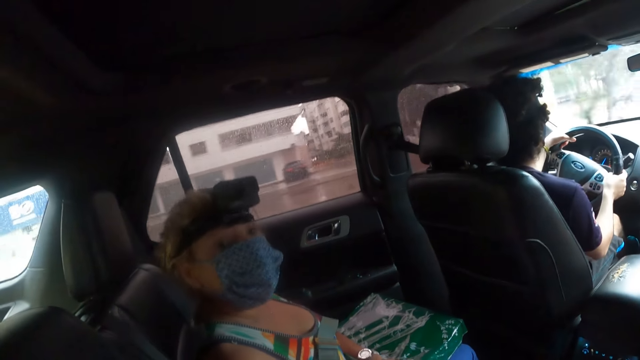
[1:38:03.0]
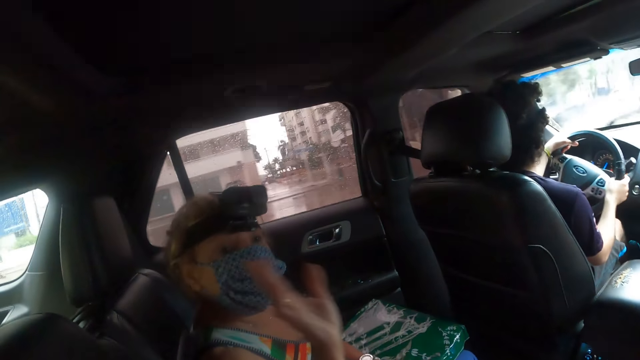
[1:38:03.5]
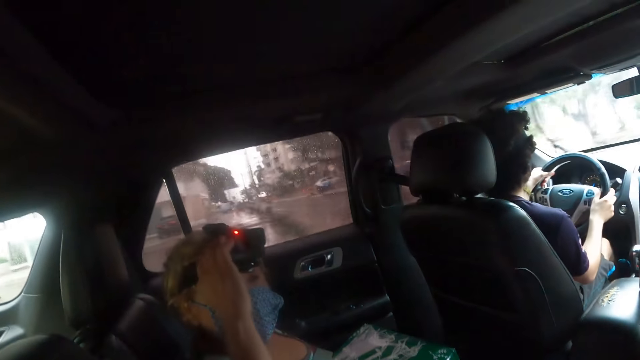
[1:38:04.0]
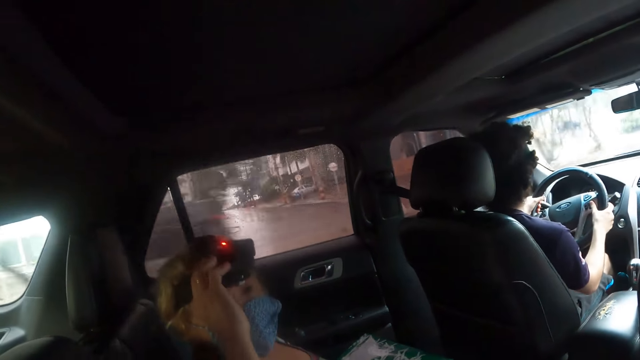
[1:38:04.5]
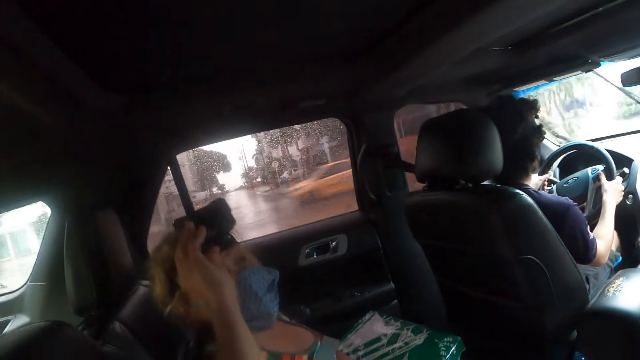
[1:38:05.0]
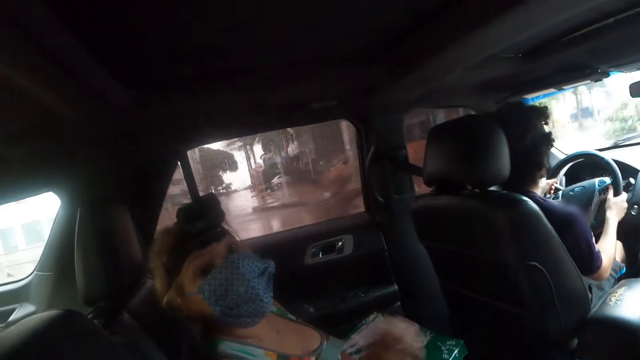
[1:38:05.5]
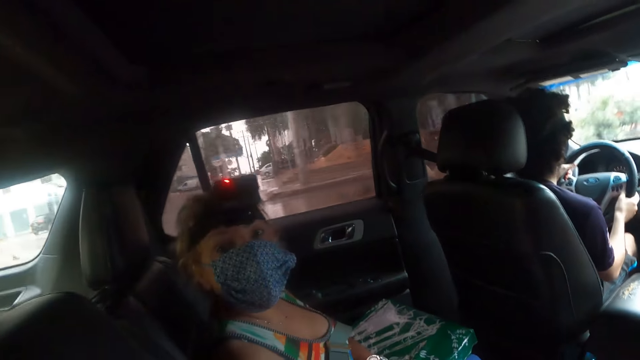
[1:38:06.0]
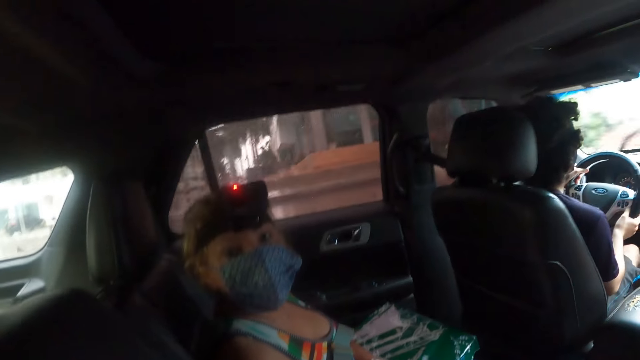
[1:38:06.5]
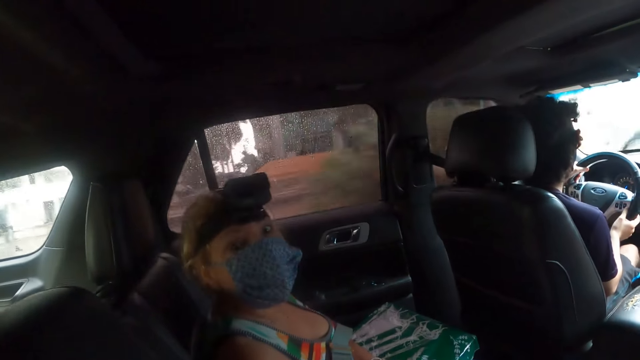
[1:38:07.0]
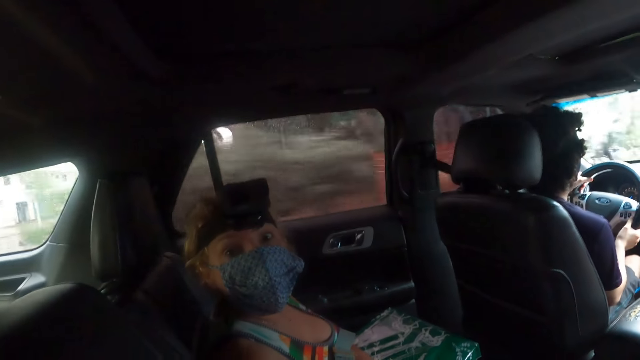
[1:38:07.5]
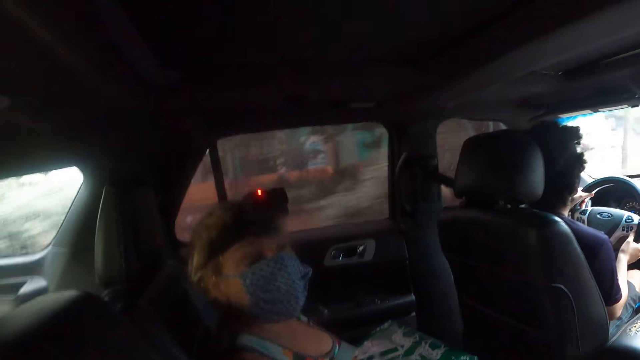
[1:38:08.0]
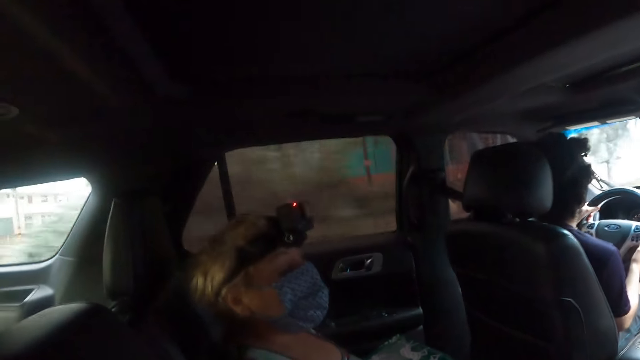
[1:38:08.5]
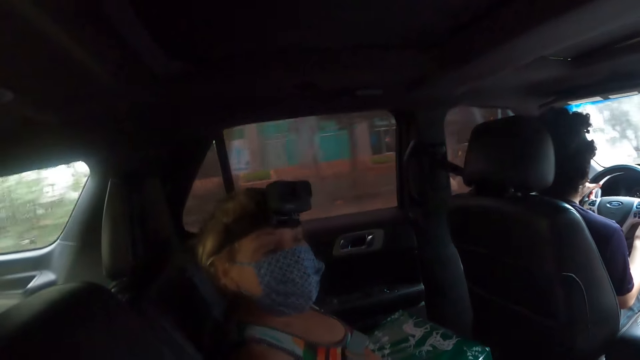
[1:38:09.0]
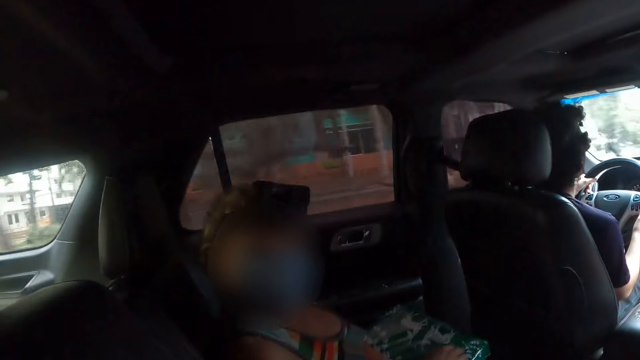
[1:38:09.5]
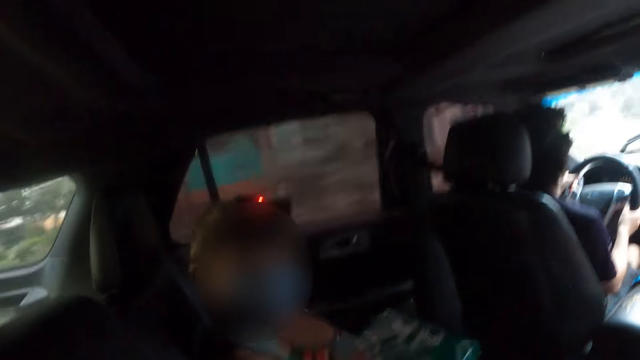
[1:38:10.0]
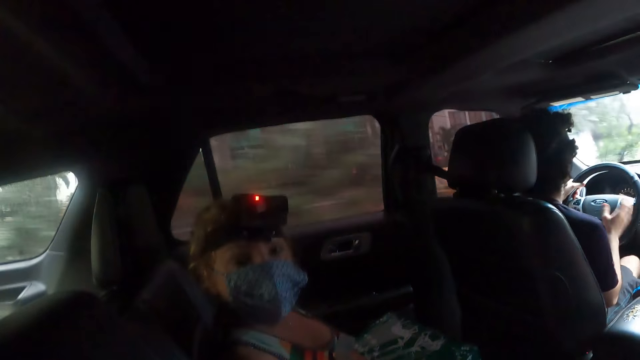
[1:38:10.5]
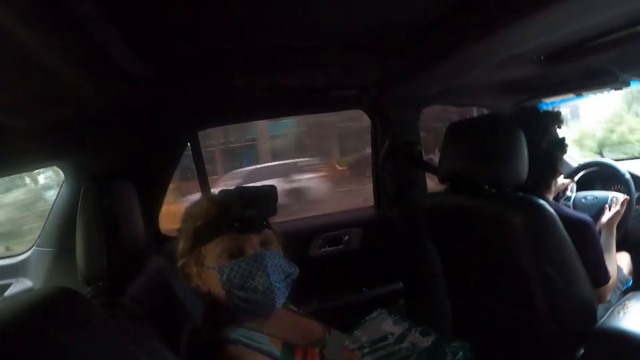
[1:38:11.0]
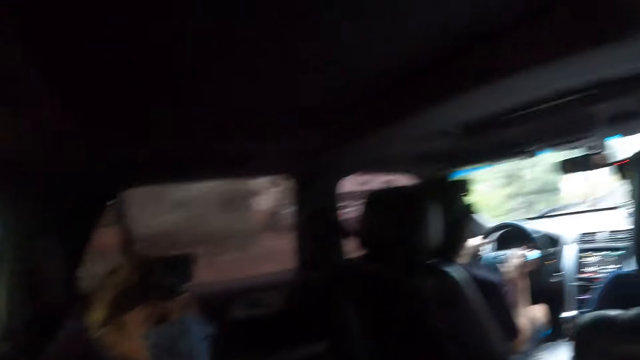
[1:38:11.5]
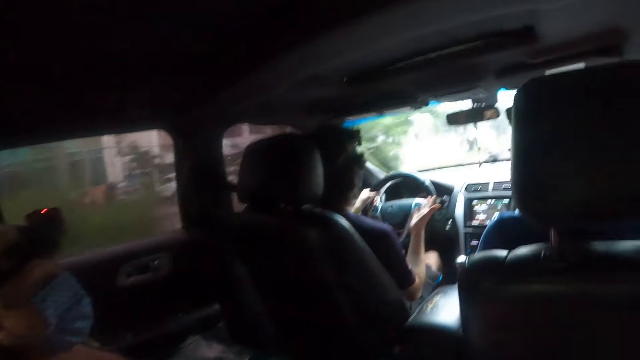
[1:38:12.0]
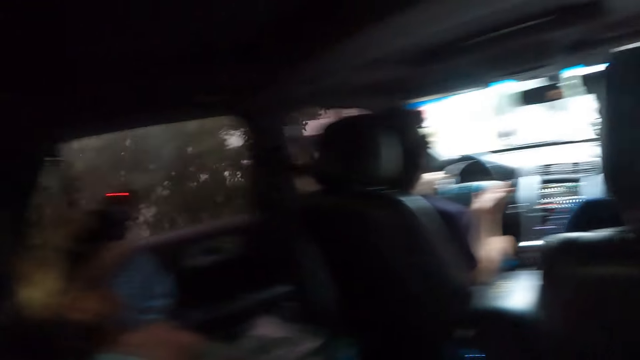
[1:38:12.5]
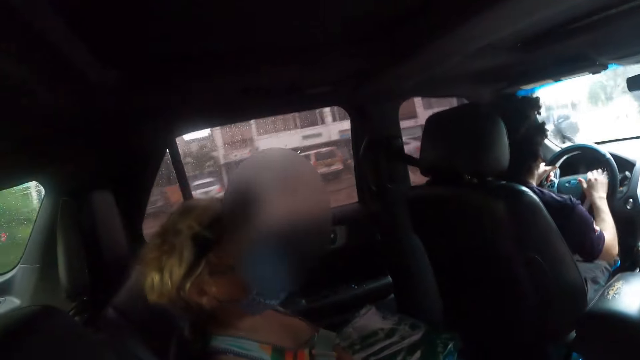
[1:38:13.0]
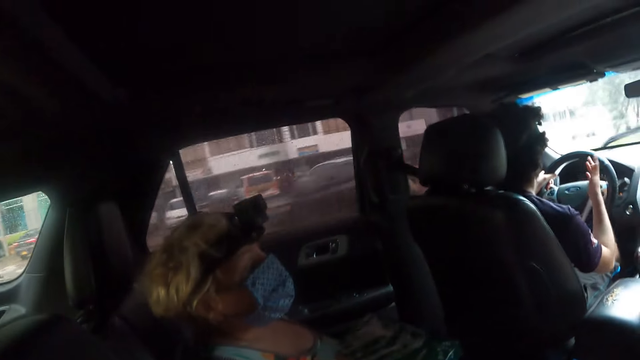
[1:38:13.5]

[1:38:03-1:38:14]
The first person touches a camera and moves a head. The other person moves a hand.

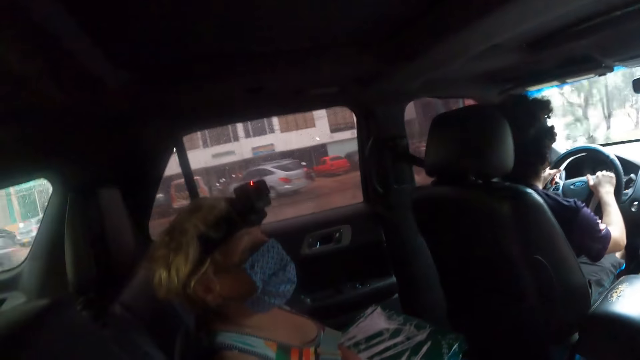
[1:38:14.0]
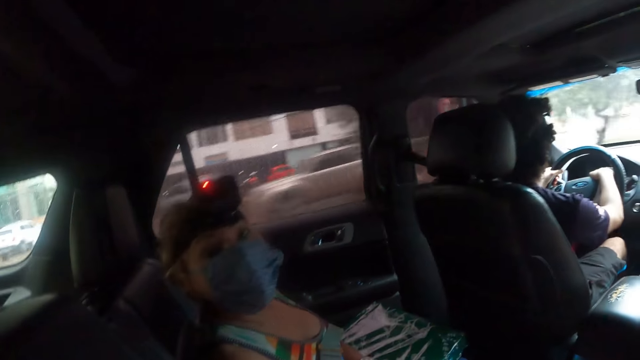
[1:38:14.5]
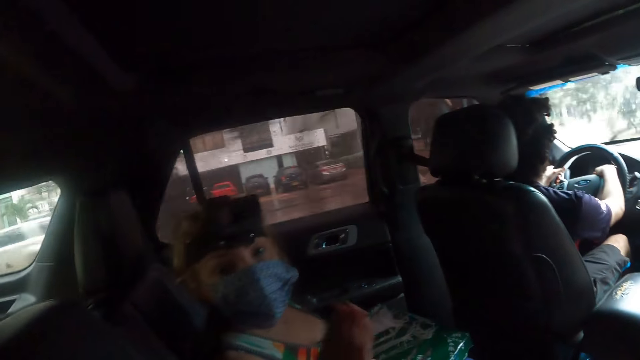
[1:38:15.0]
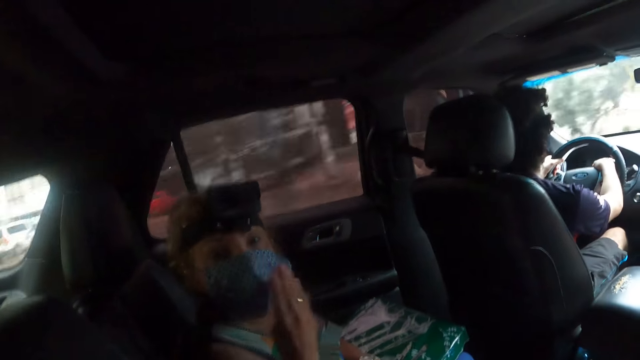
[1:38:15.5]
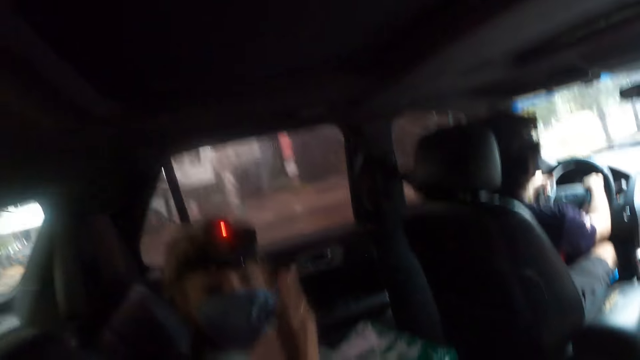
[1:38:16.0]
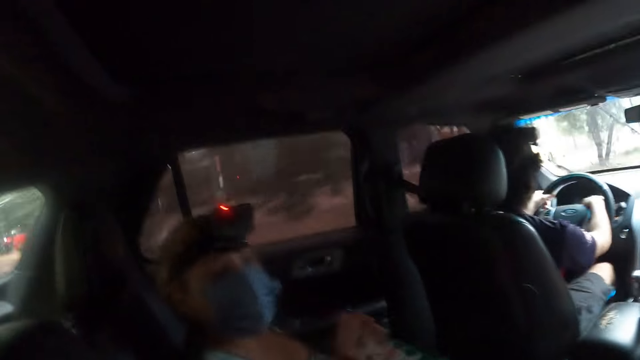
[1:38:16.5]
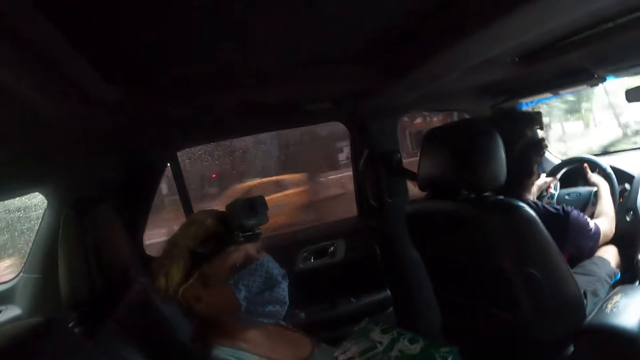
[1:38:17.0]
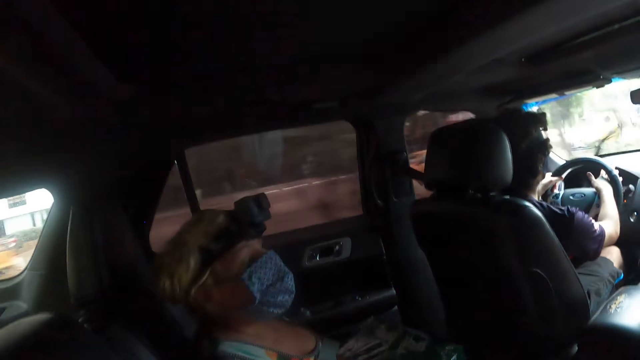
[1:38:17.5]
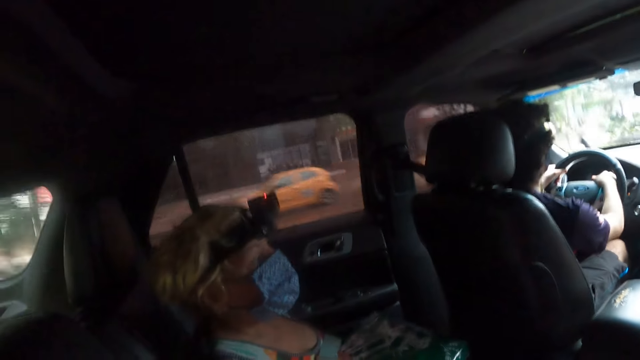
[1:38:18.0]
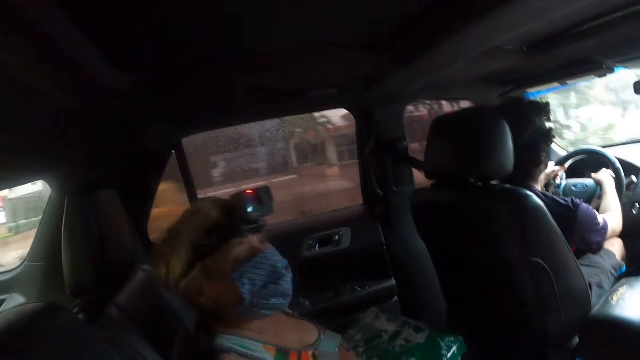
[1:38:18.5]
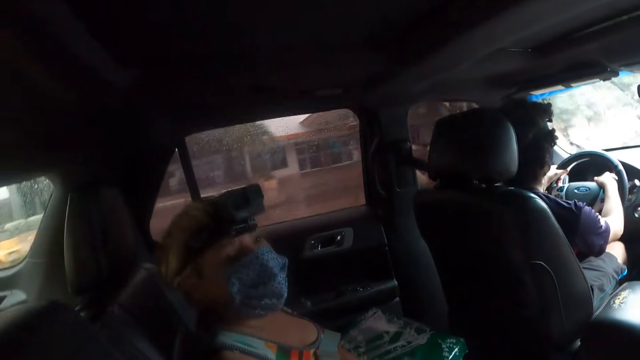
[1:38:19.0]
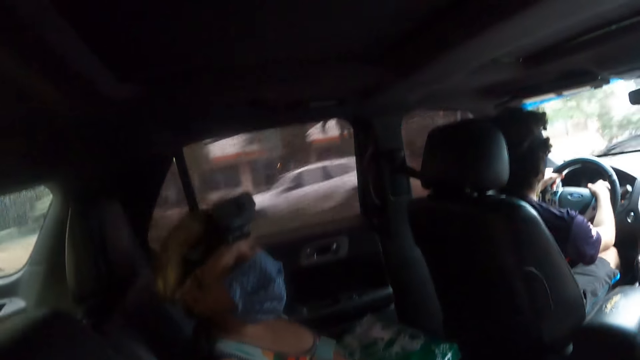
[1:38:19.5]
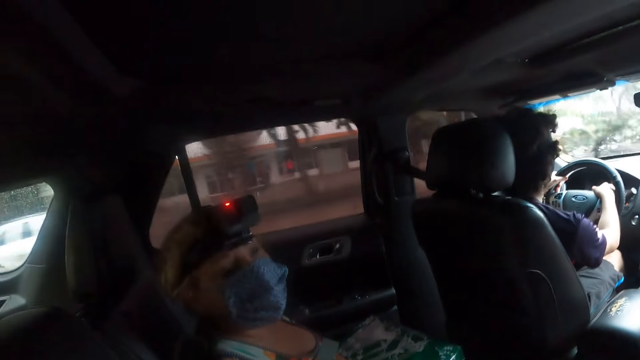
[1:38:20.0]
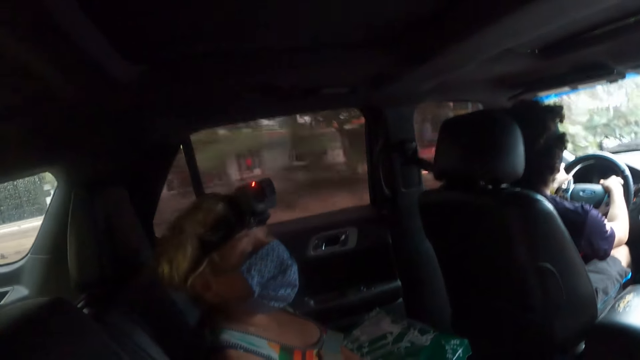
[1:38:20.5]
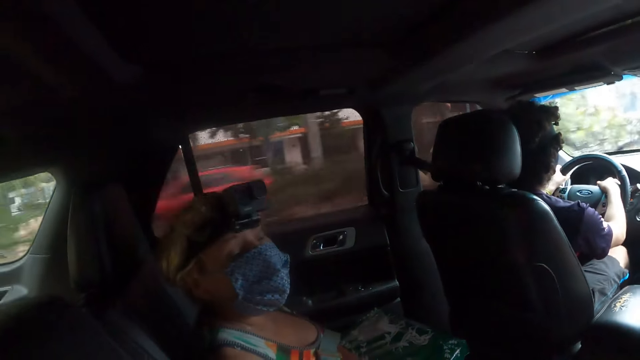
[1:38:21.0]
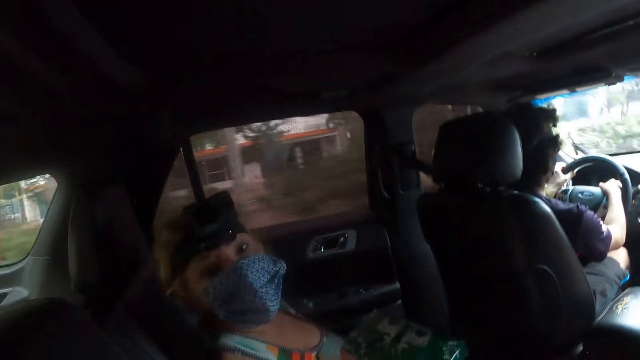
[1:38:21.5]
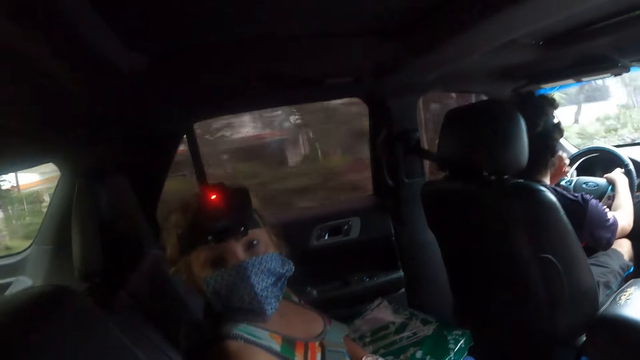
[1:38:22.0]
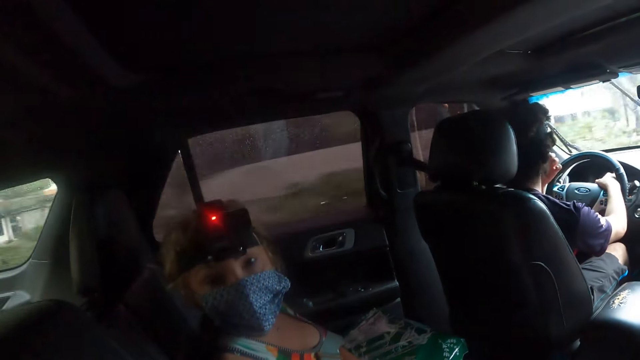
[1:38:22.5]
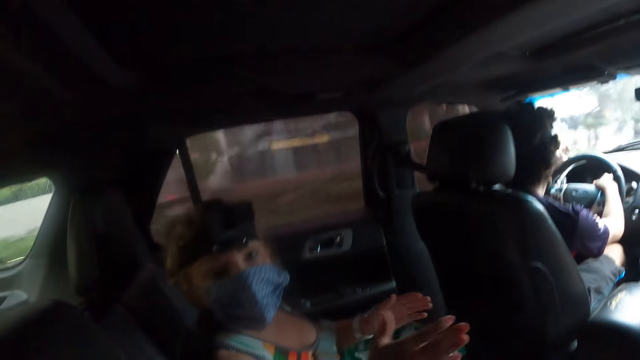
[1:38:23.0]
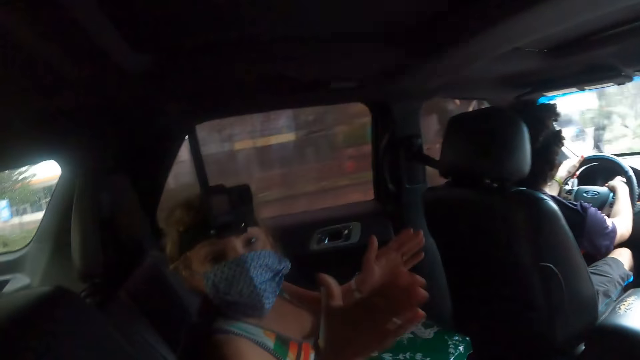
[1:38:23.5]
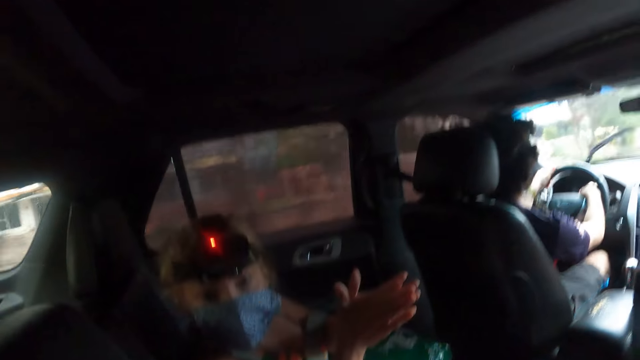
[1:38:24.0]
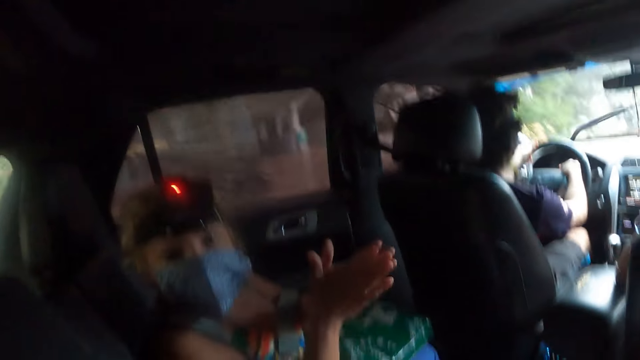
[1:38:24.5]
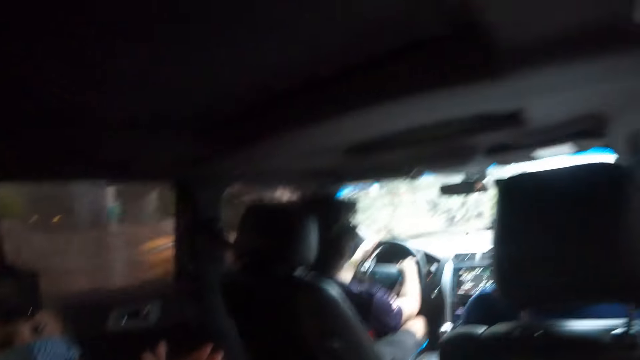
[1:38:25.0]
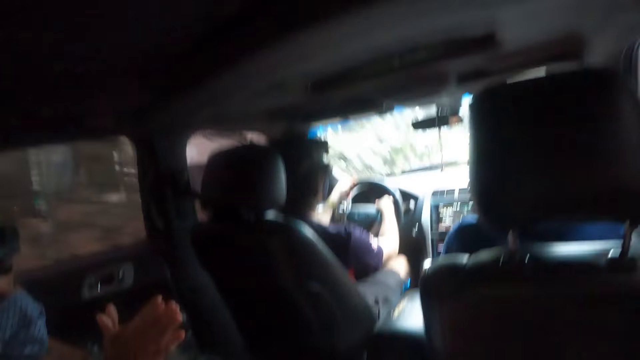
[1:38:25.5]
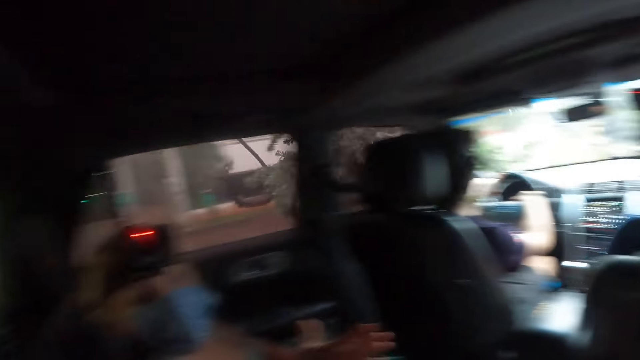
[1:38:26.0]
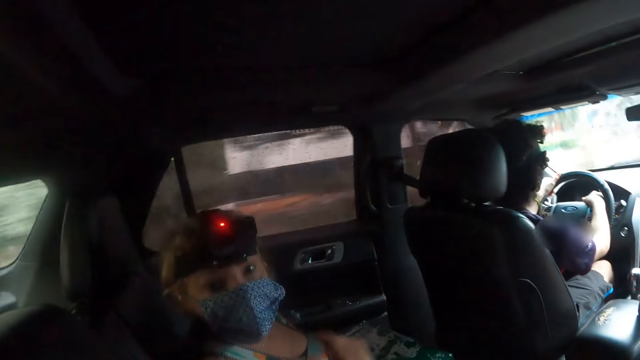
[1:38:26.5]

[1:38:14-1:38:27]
The other person holds the steering wheel. The first person holds a mask, moves a hand, moves a head, and moves hands. The camera wearer looks around.
